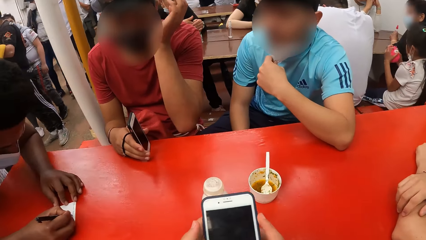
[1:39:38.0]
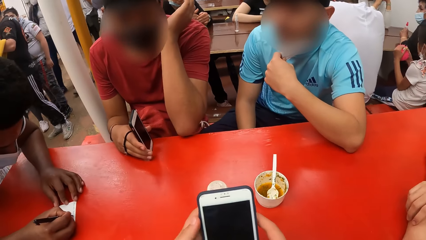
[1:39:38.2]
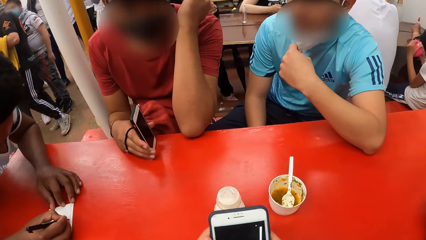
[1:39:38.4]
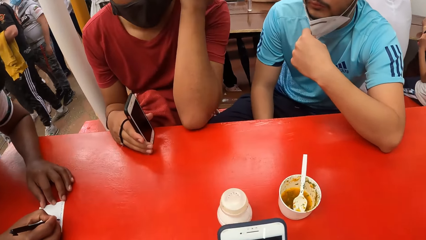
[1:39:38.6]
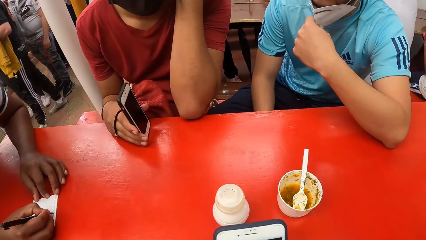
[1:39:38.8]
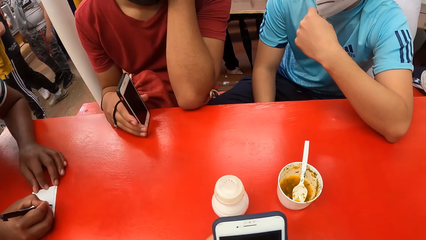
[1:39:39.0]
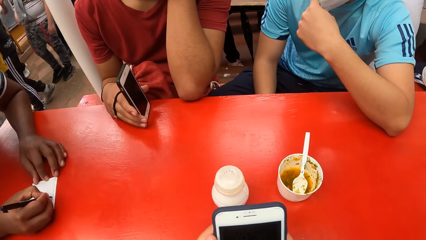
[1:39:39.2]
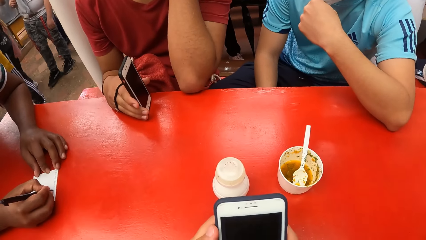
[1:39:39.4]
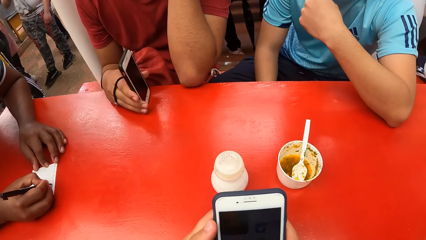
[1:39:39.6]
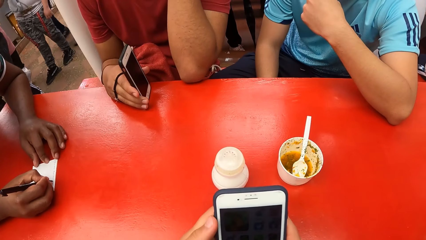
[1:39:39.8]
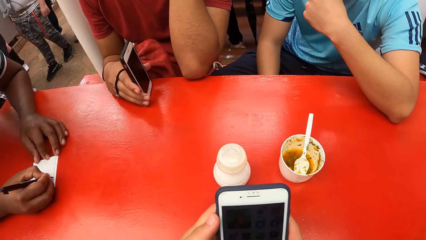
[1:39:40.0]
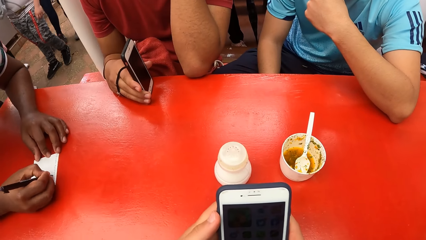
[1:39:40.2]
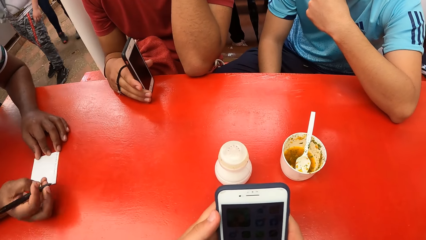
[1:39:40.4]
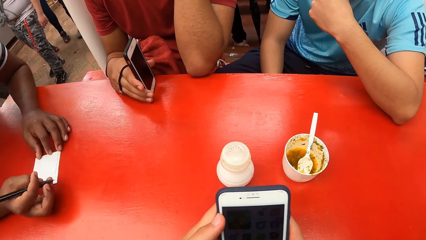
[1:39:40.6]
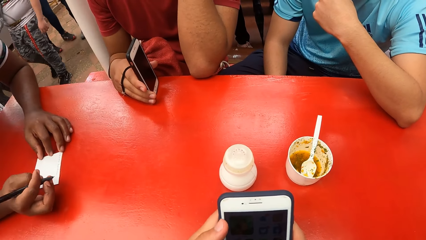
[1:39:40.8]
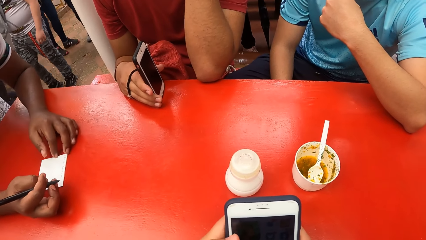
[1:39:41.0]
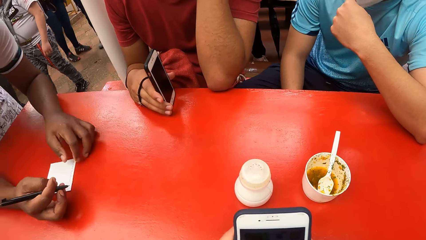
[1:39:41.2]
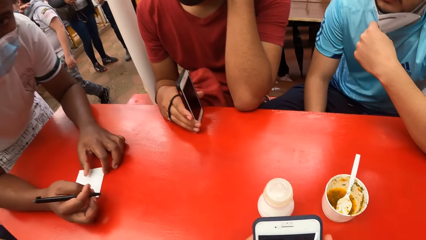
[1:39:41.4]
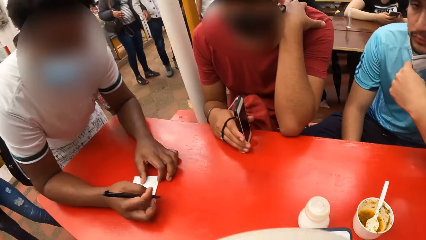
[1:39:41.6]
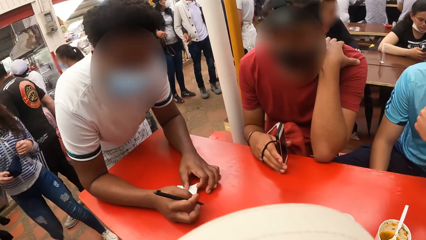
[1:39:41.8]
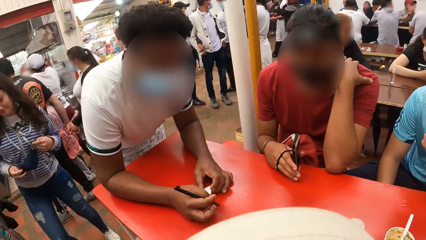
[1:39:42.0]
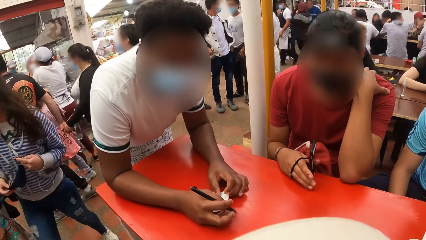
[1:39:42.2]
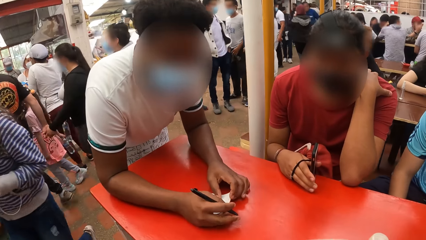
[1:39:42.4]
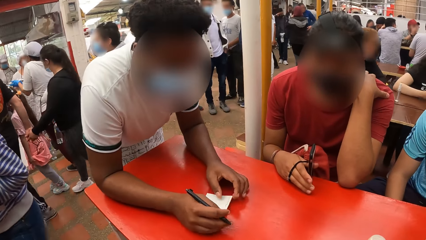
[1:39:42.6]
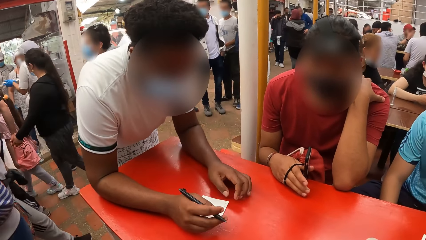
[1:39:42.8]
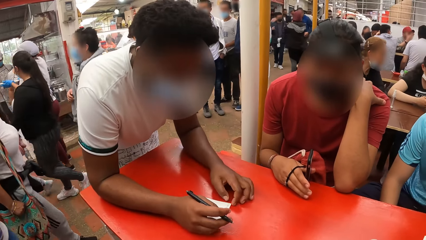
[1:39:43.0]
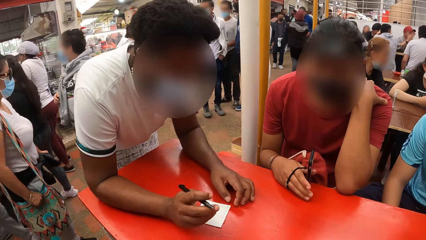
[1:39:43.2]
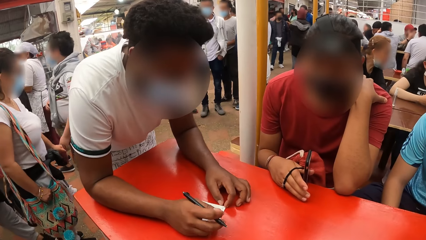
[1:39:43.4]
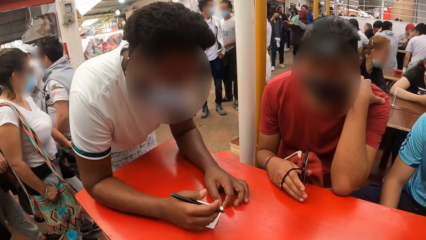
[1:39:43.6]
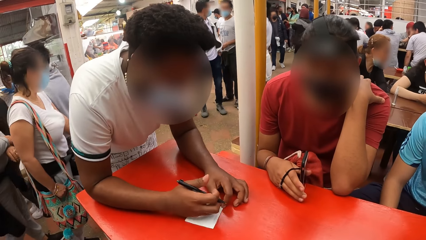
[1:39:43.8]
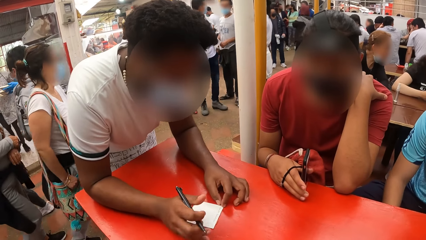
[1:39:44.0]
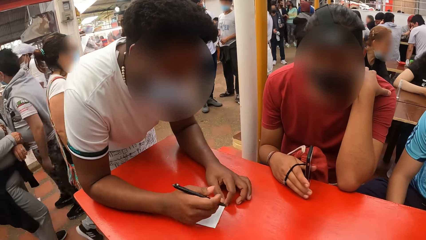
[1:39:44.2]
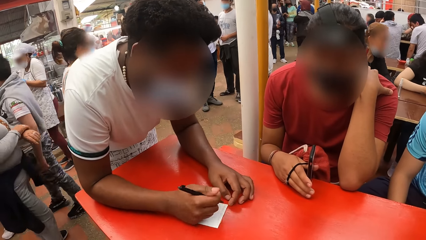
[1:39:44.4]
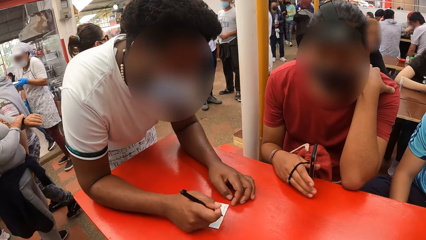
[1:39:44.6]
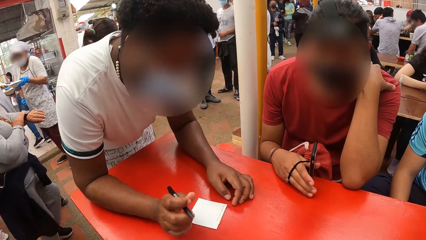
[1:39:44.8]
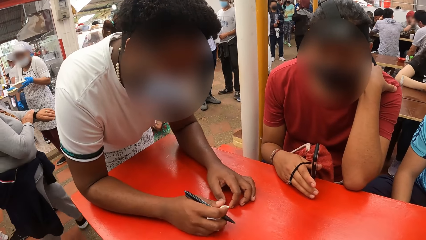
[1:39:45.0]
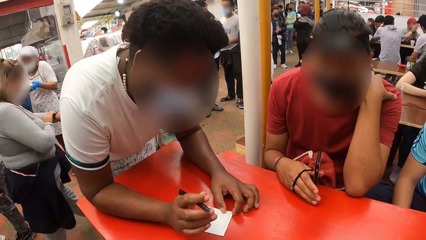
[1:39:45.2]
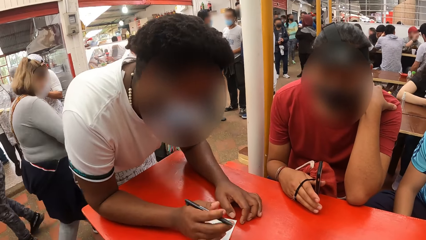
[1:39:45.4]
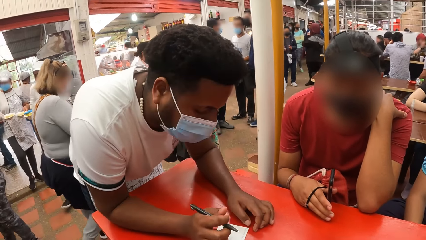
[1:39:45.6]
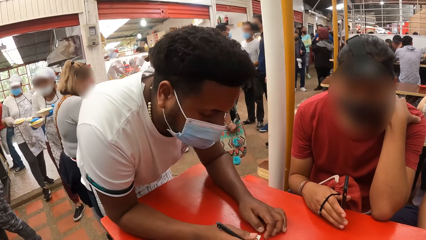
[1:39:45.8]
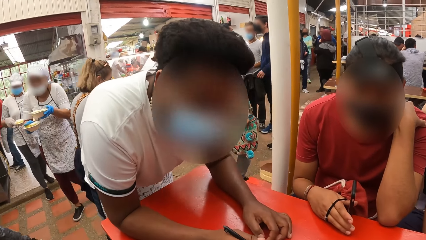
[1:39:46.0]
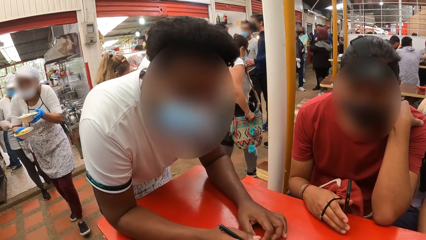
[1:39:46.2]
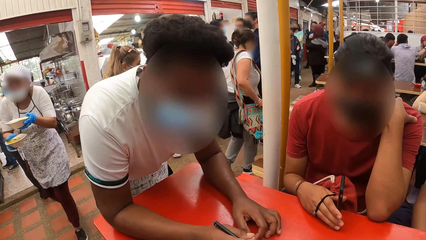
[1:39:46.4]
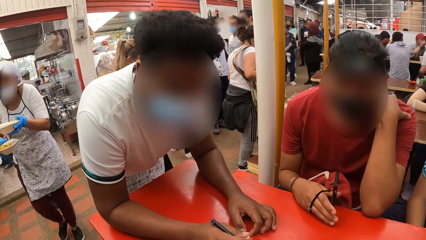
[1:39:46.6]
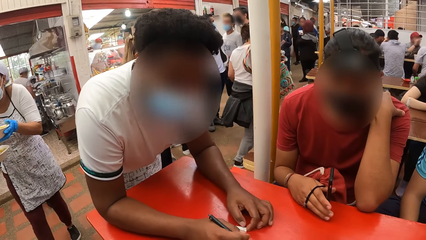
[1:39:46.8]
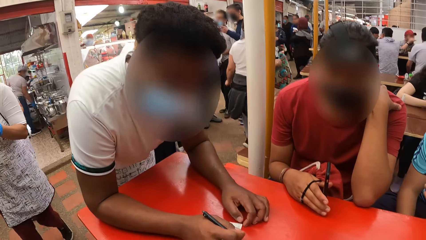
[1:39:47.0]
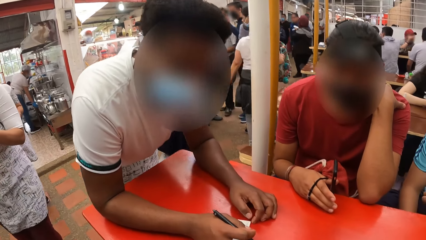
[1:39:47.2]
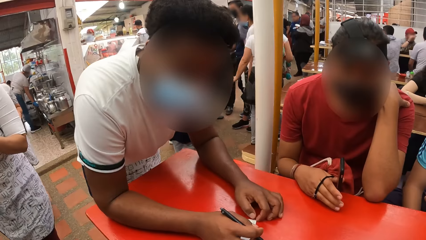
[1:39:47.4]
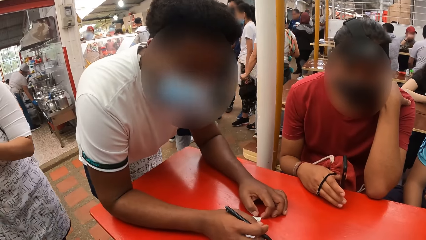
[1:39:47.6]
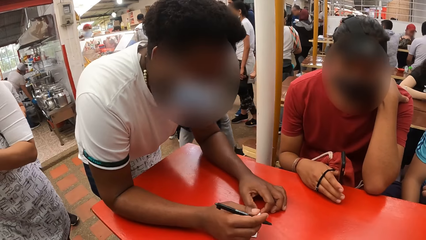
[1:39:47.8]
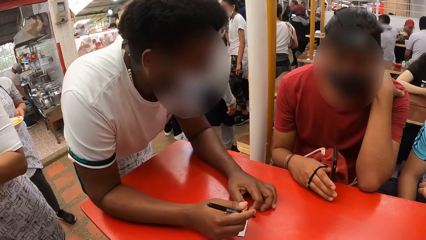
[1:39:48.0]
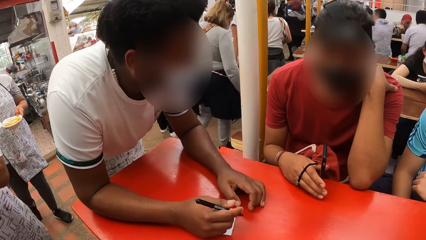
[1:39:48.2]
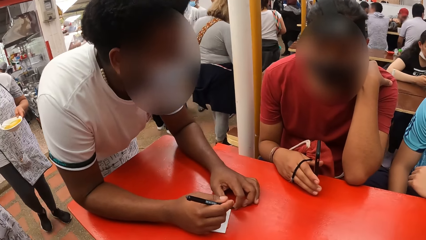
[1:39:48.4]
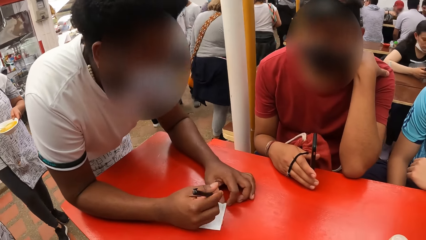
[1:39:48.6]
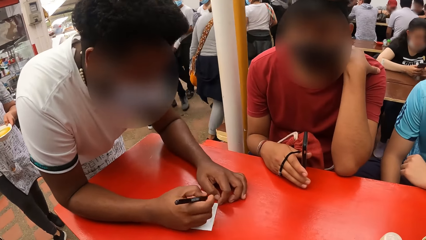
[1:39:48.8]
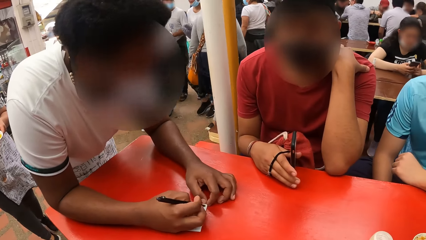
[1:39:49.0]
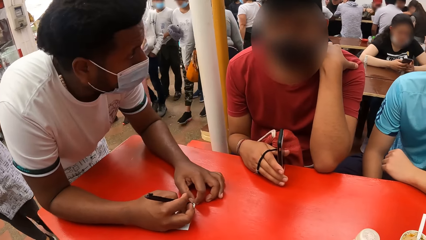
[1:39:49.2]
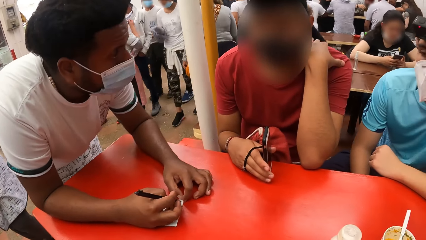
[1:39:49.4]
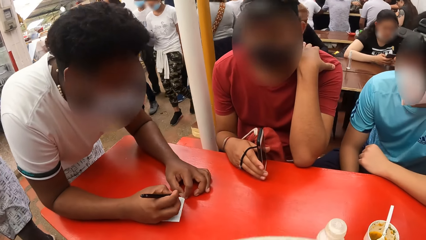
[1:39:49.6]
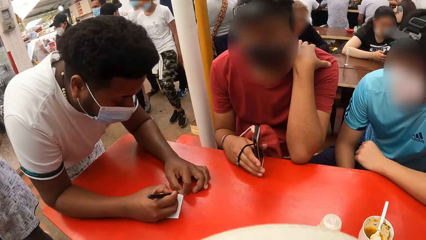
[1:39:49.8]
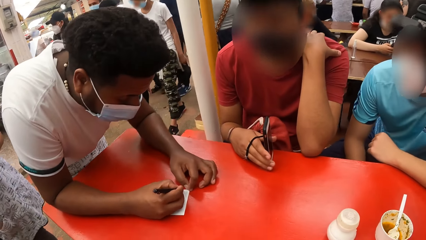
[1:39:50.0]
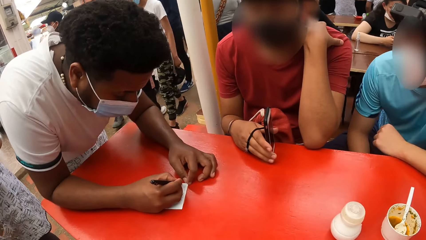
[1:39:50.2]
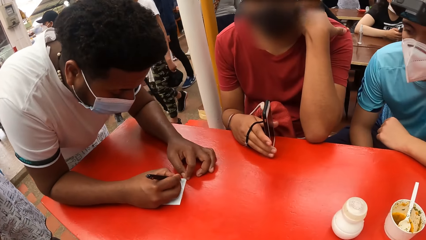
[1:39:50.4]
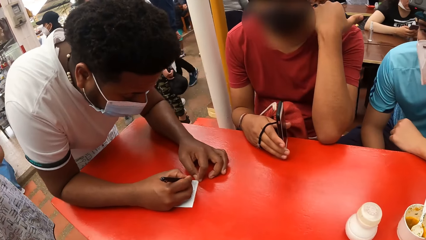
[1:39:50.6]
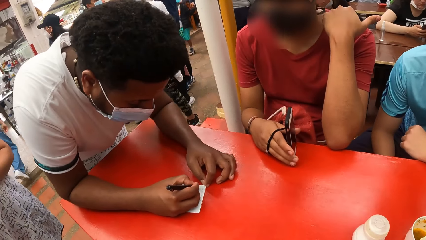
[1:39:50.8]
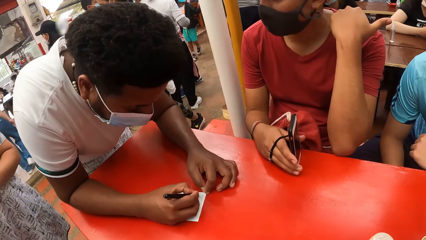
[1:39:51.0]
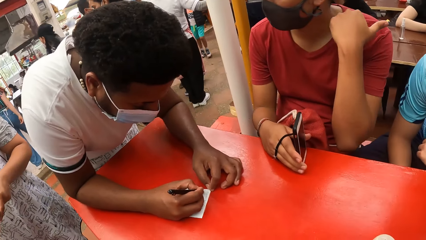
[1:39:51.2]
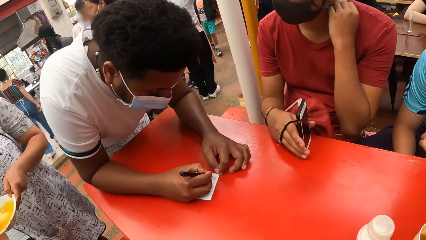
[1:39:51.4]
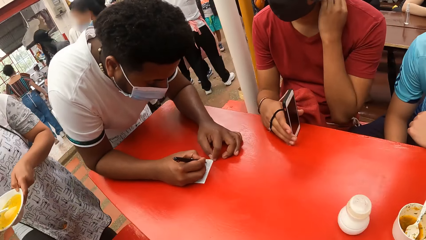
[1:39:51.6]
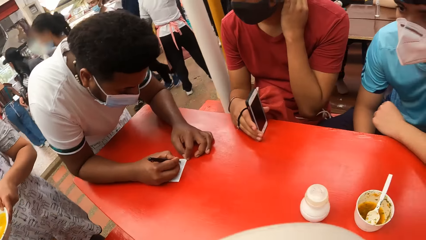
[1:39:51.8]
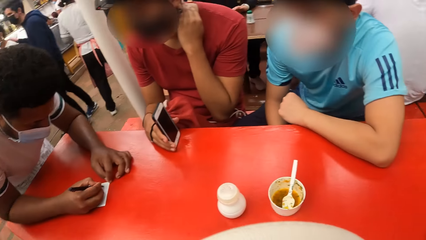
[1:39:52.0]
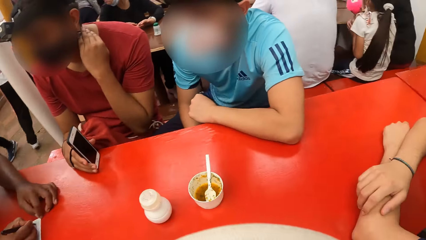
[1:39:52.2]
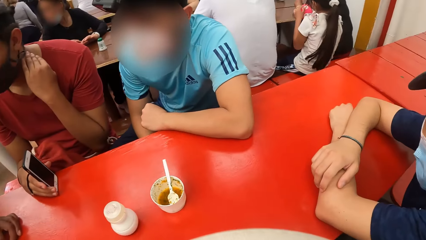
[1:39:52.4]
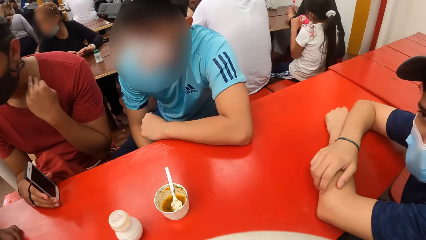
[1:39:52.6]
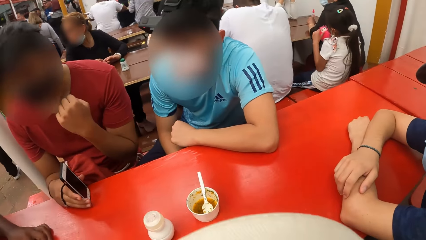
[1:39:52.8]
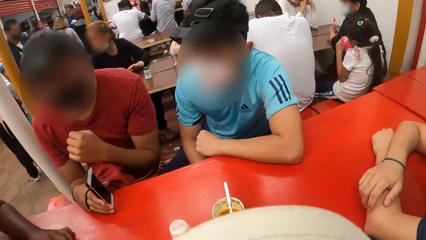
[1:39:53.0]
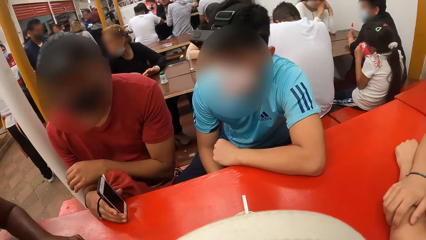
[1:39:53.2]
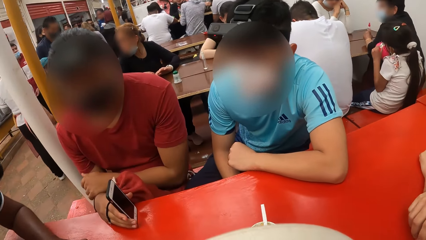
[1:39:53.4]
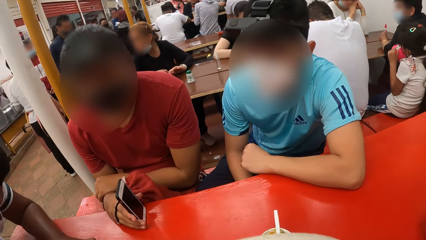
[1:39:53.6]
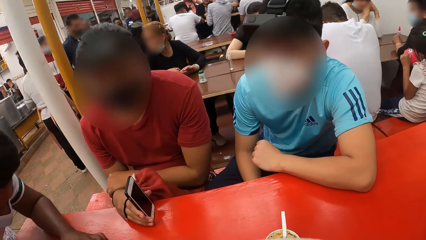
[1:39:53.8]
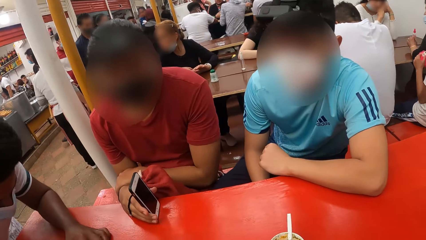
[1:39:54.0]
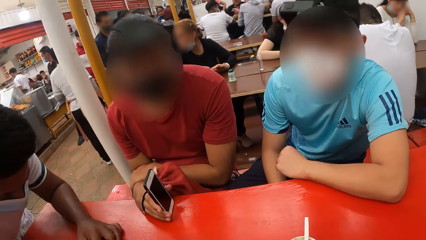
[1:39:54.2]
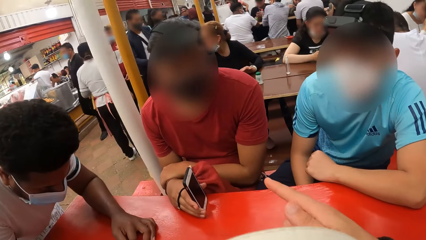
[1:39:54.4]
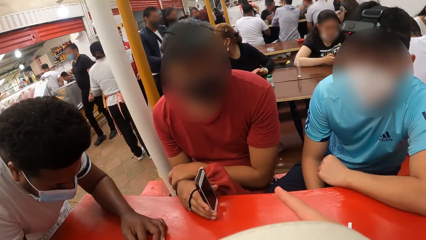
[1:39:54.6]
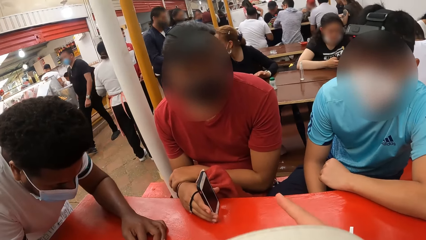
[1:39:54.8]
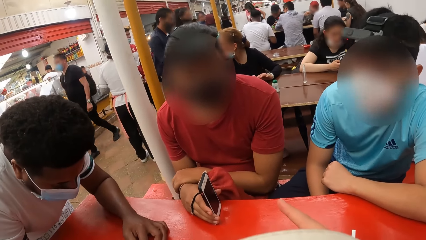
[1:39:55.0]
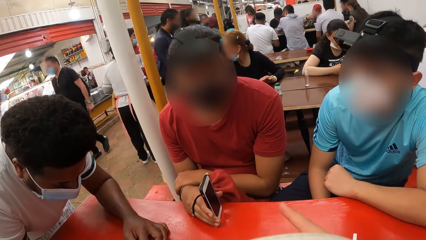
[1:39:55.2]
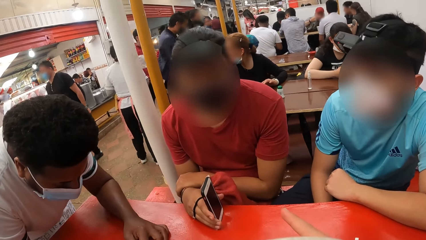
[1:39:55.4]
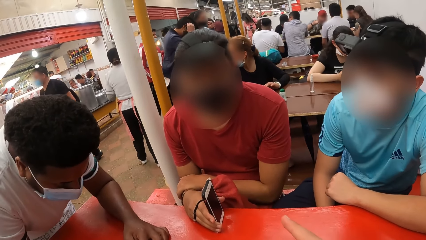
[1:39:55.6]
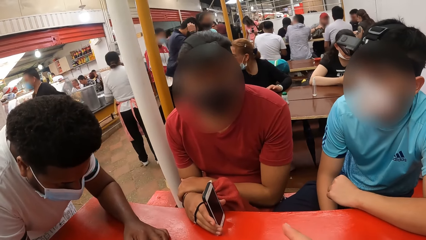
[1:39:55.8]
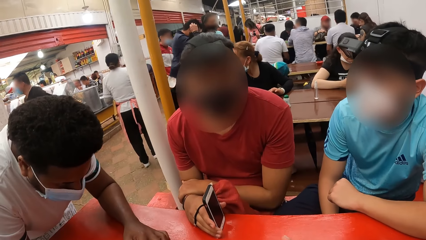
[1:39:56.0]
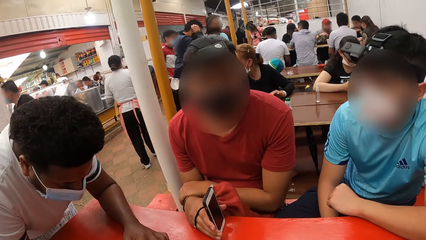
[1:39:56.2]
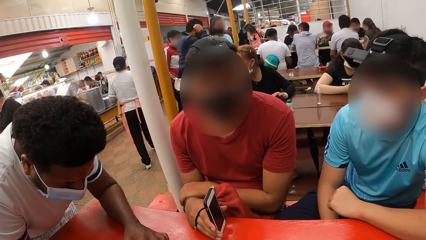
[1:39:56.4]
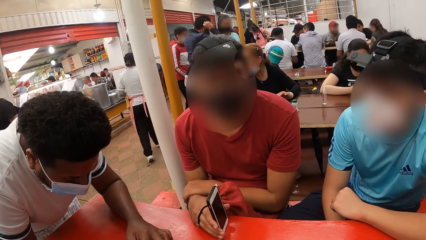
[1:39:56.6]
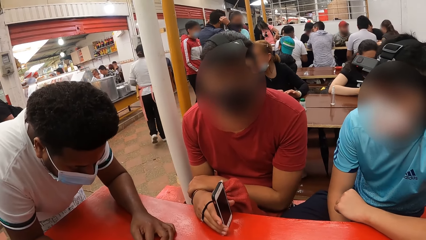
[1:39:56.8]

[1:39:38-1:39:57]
The camera wearer holds a mobile phone in her left hand. She operates the mobile phone with both hands. A man touches on the mask. Another man lowers a hand.
